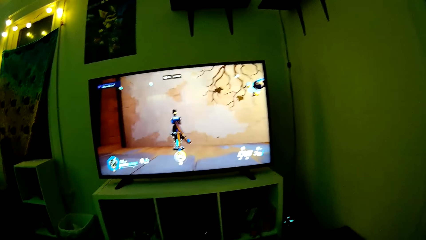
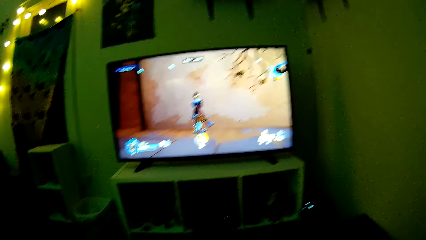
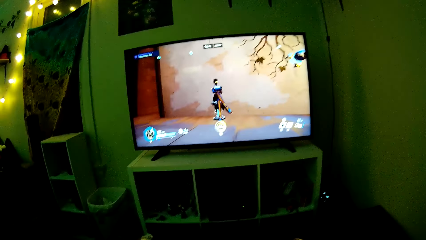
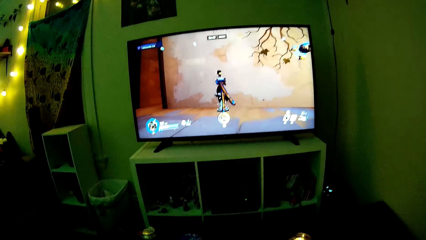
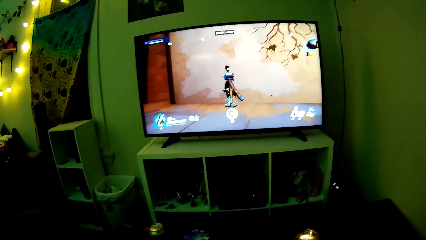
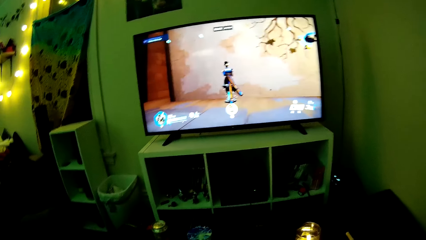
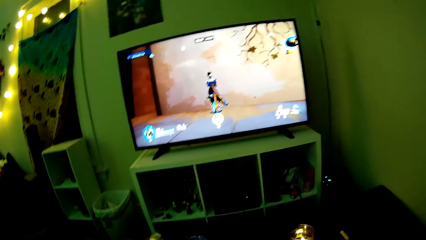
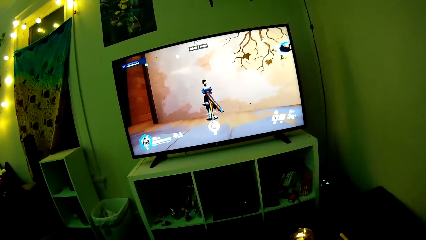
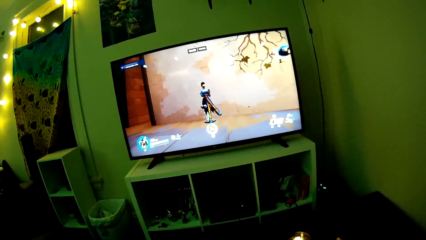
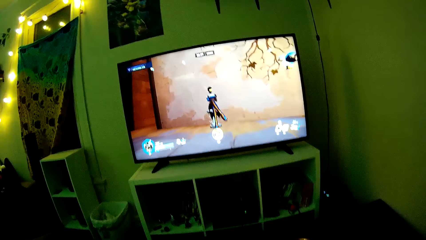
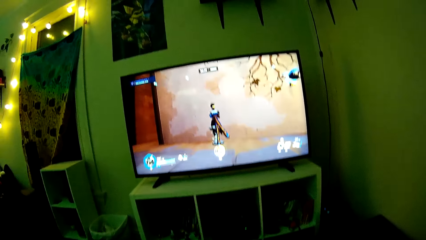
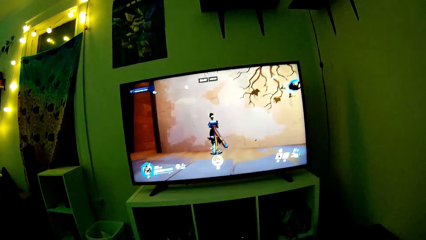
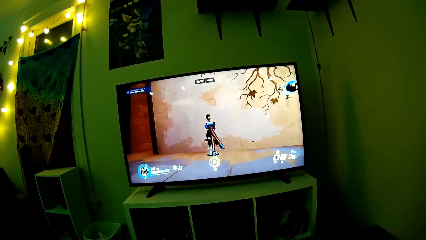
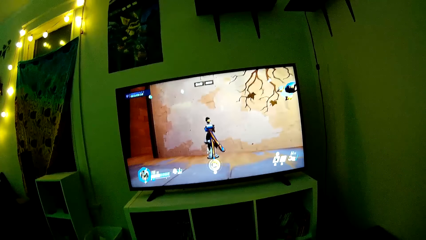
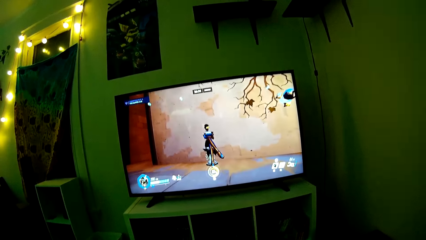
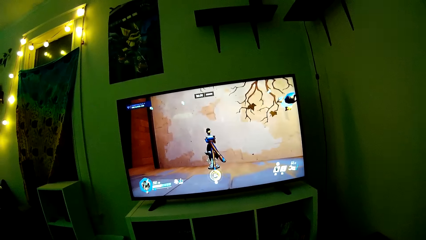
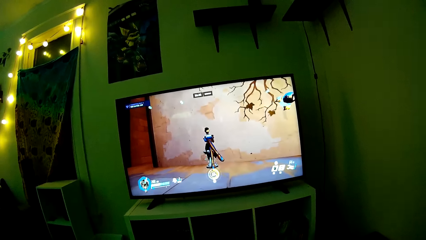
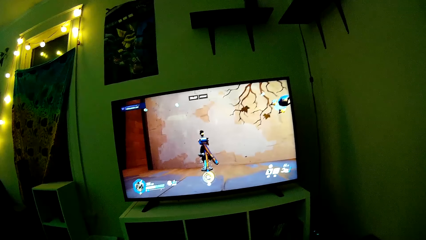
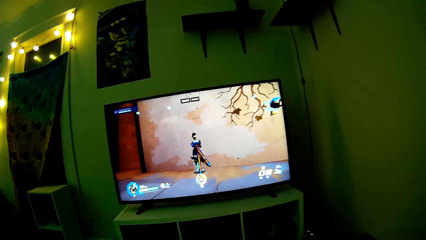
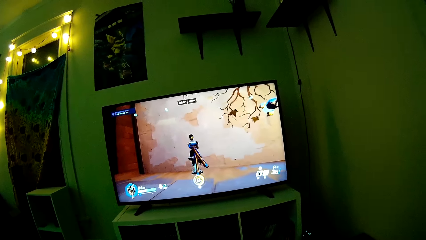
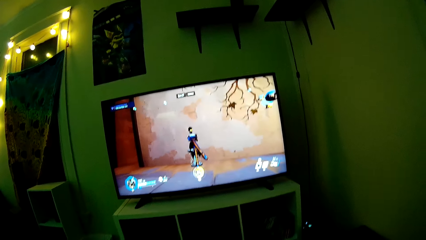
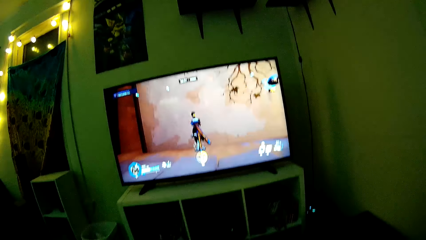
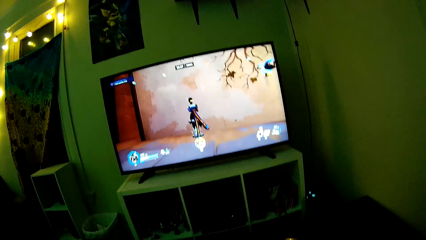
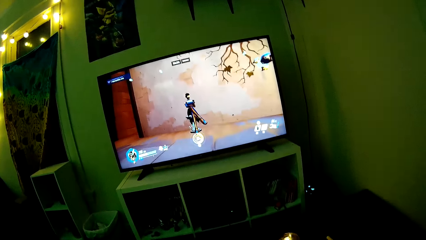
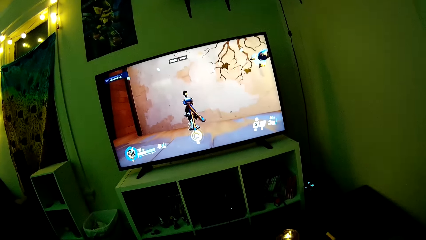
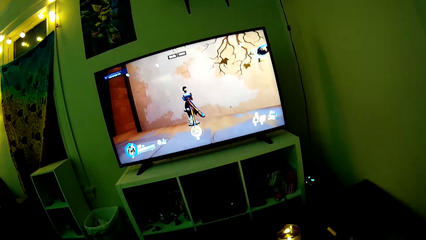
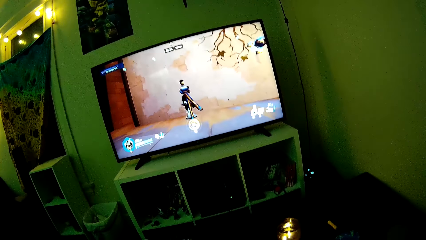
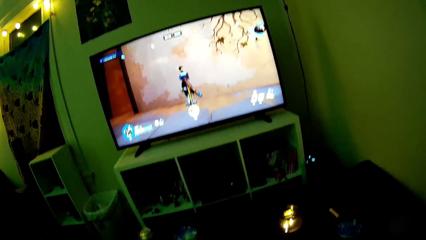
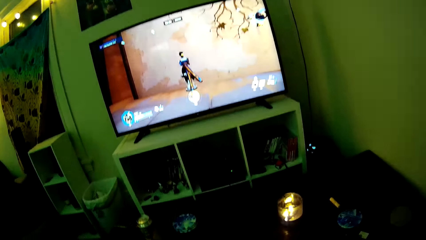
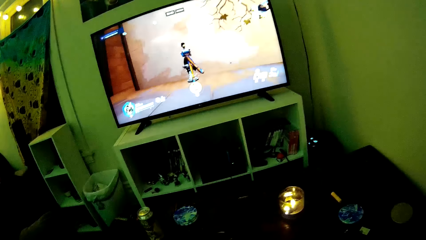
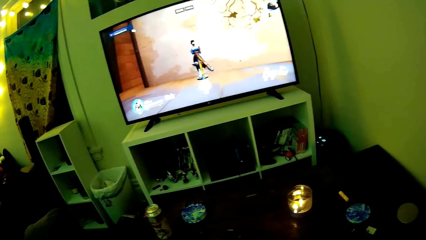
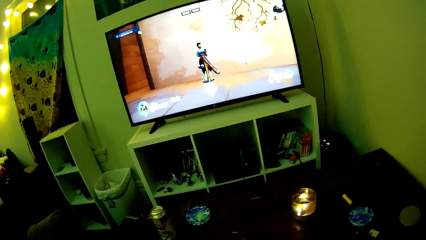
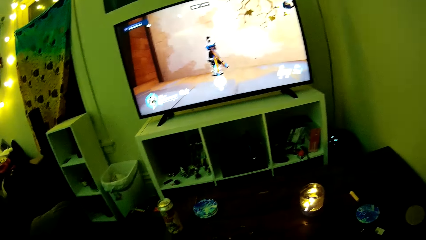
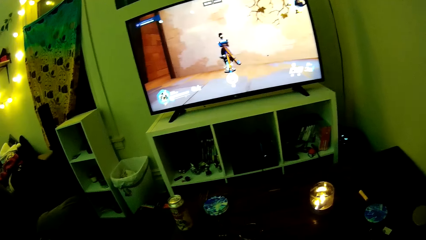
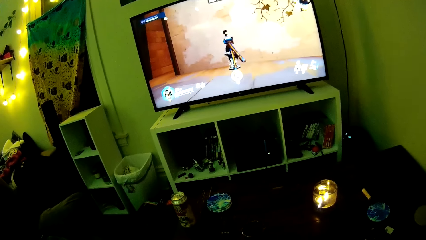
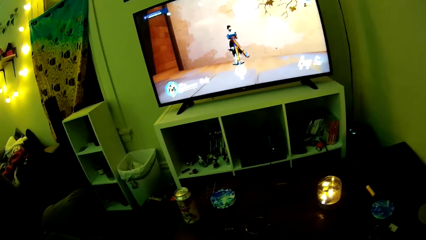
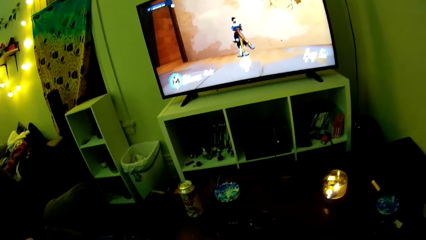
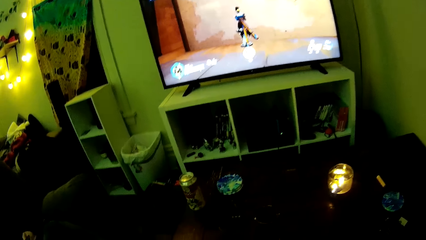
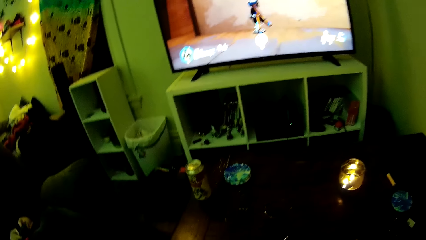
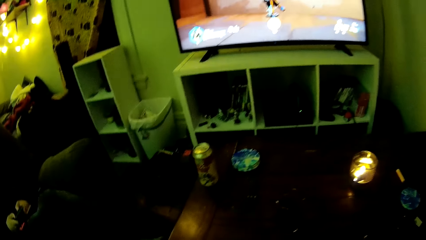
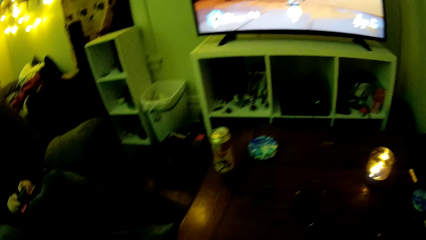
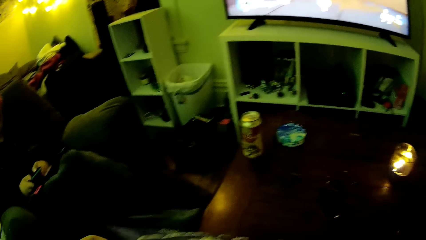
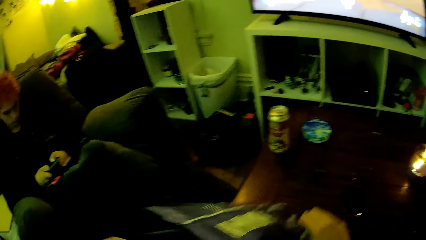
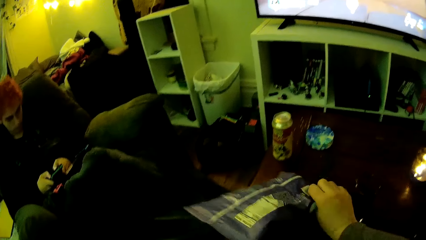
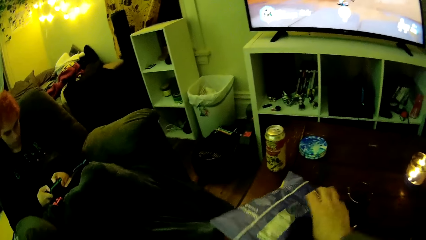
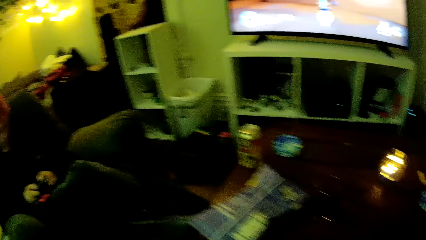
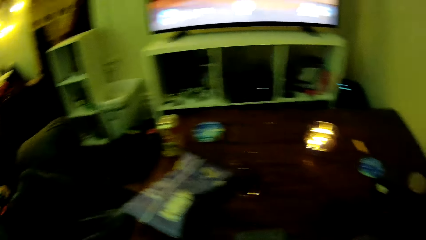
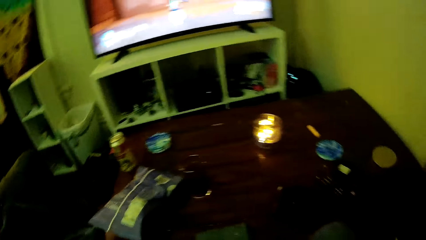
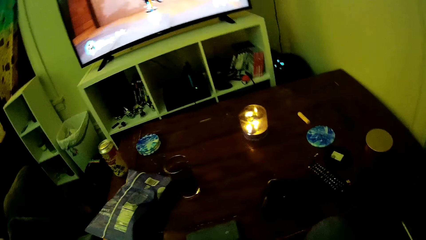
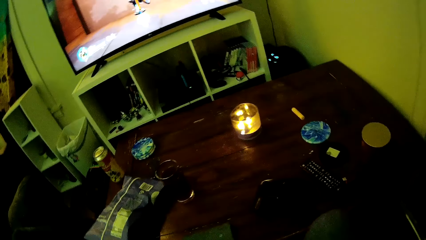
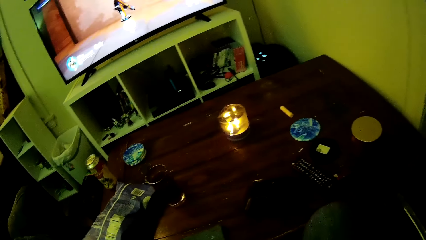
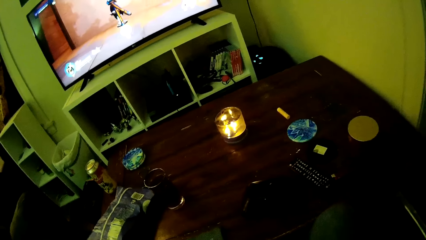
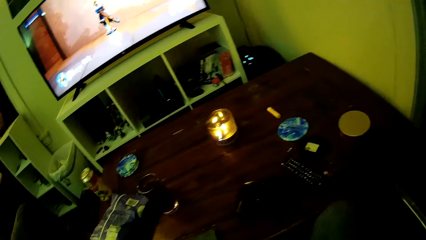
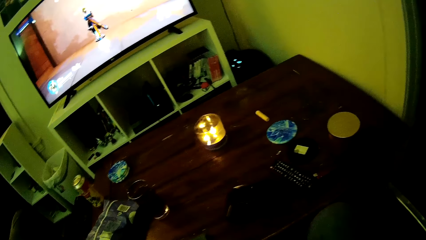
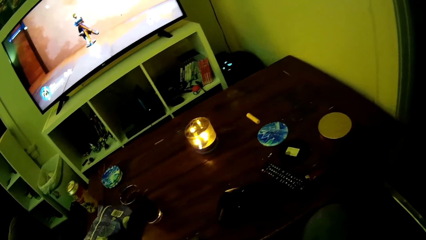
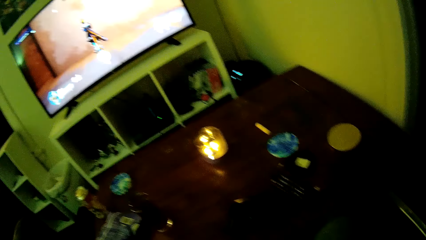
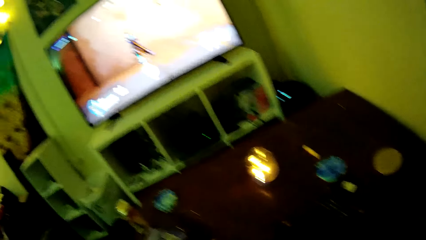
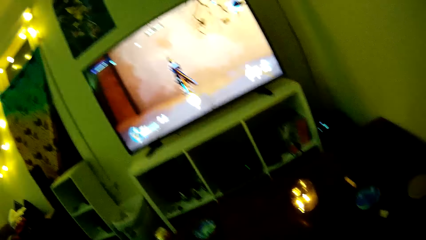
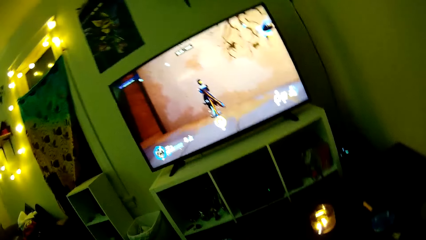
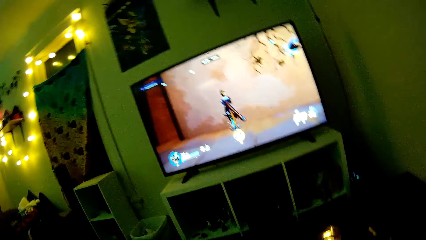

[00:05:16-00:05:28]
The camera wearer looks around. They place the packet on the table.

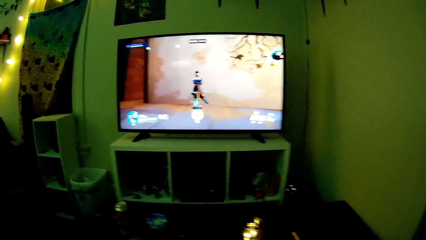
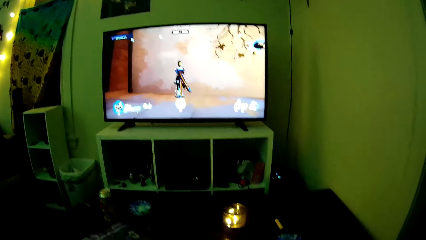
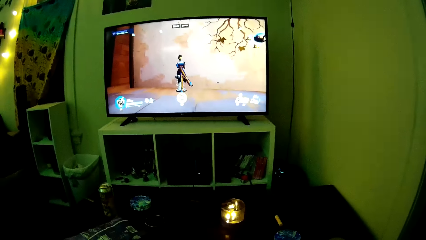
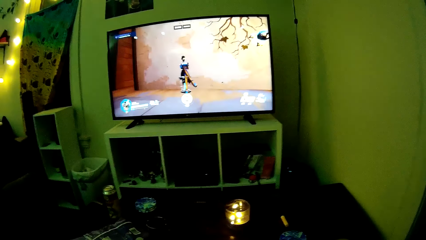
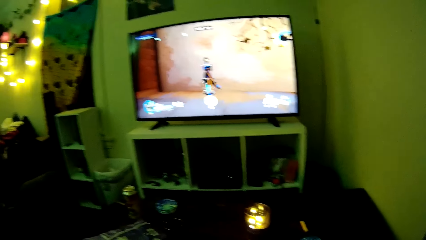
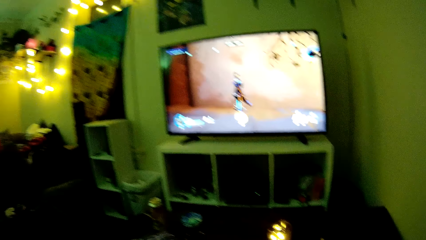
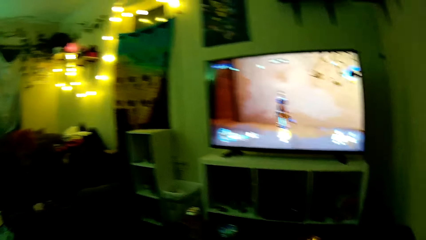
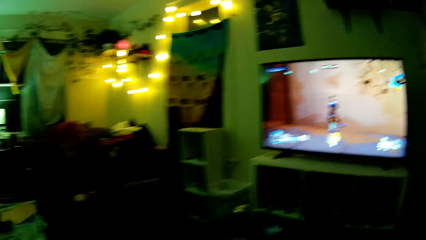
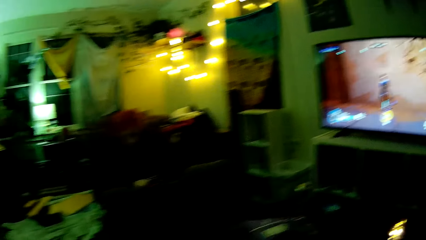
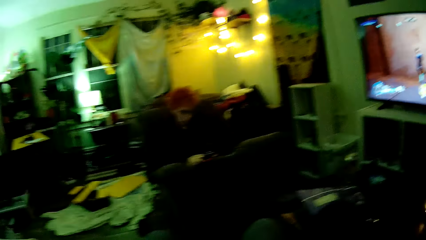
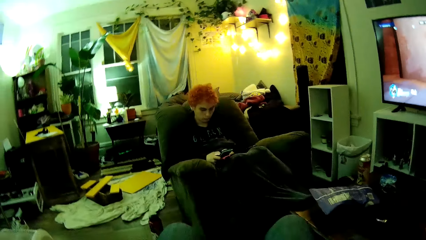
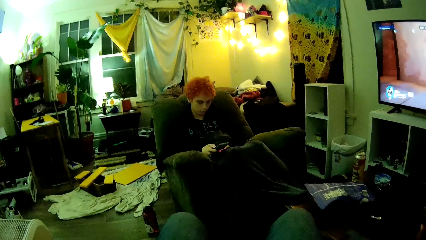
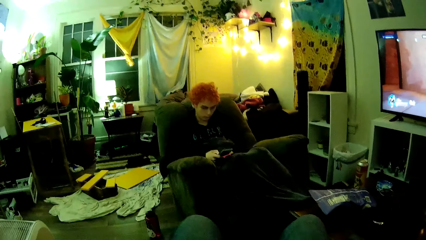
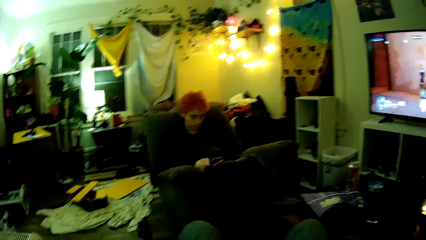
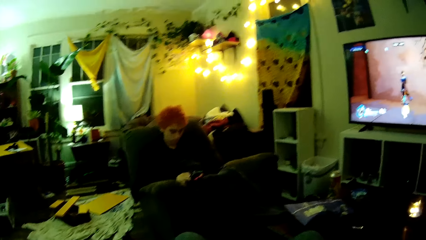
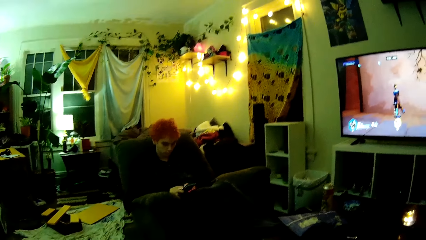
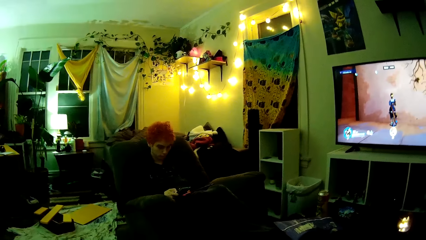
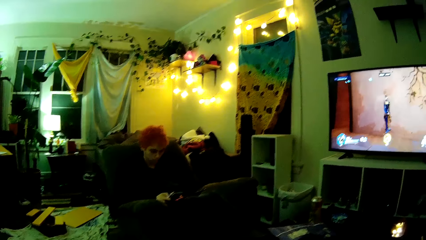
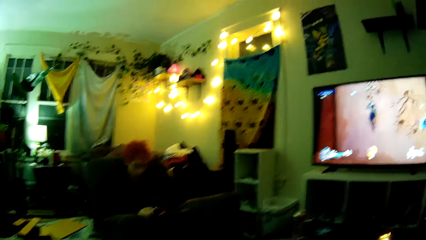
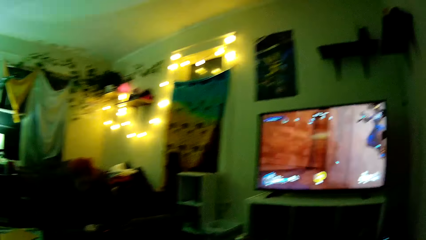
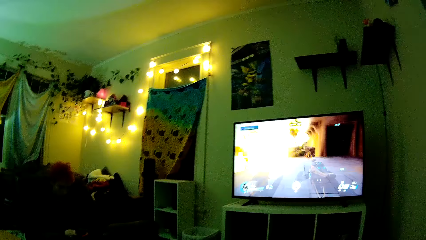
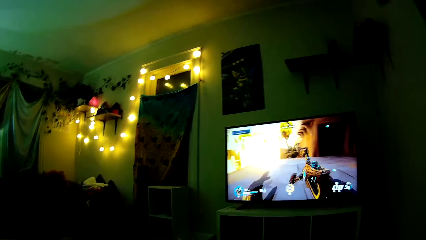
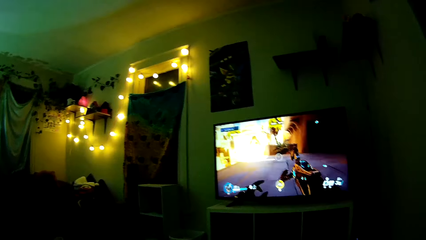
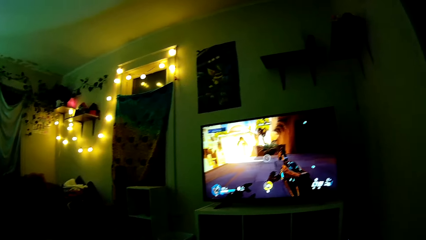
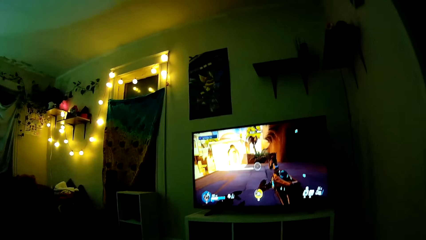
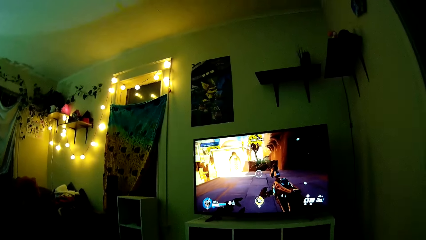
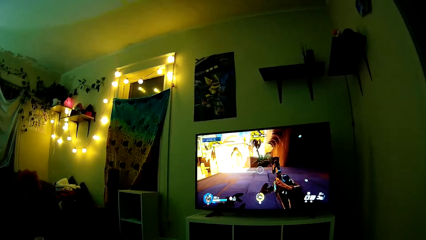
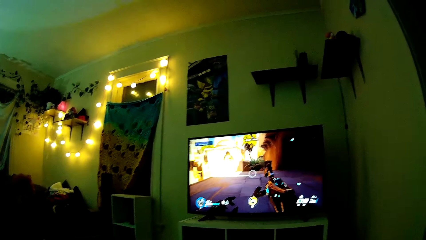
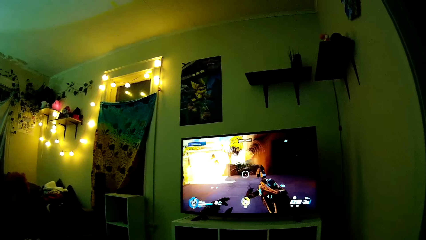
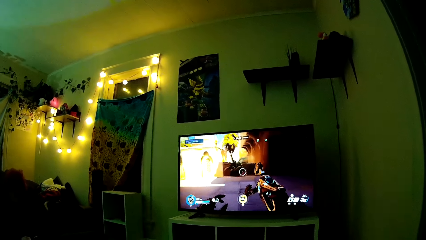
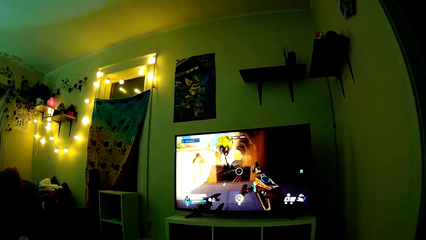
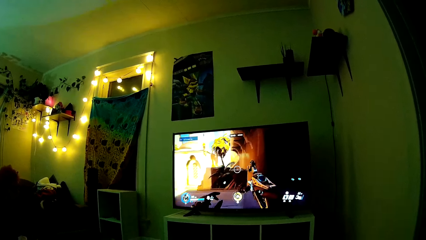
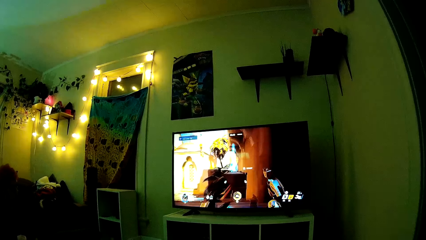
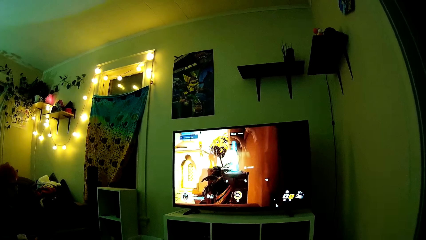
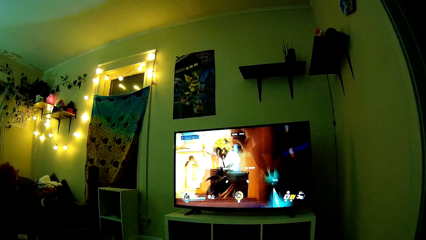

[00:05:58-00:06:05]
The camera wearer talks to a man. A woman uses the phone. The camera wearer plays a video game on the television.
